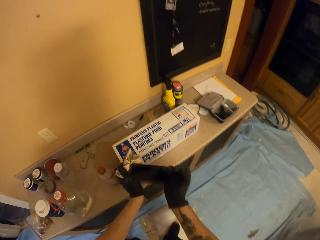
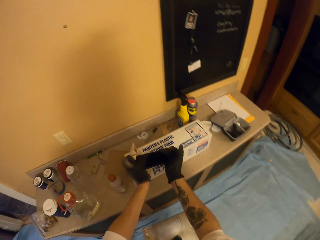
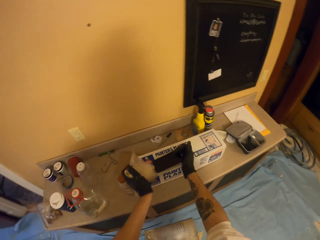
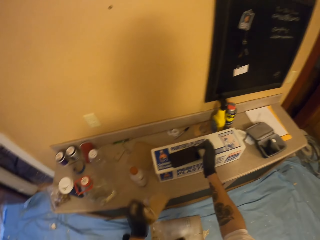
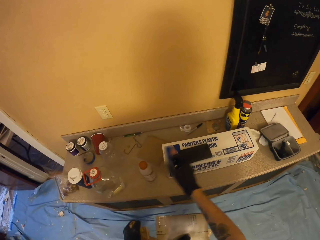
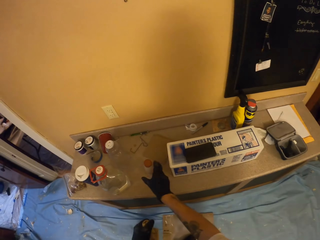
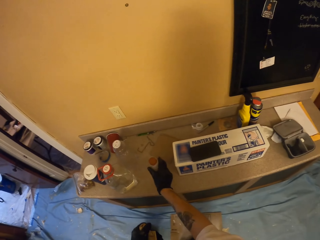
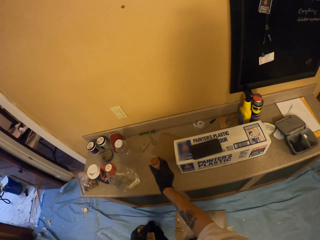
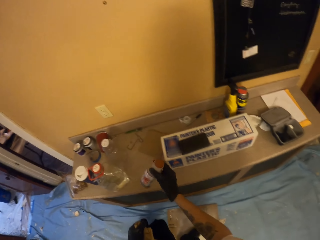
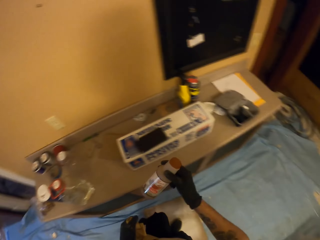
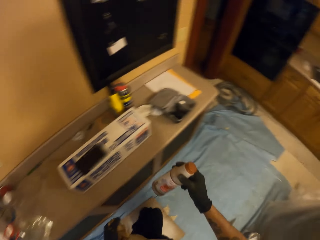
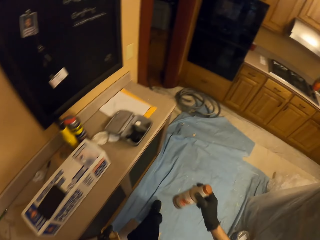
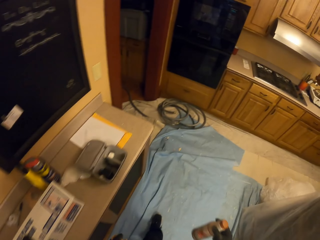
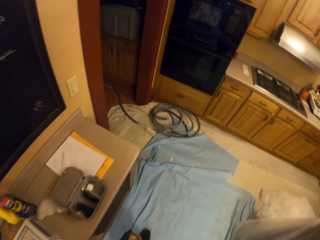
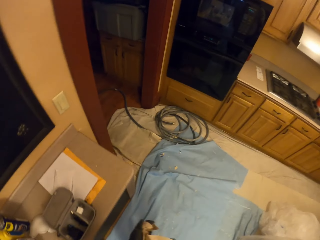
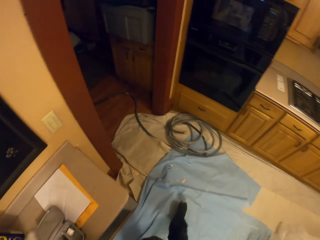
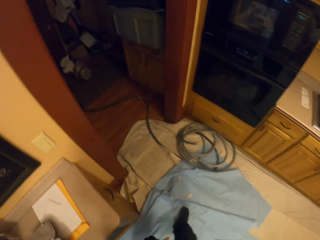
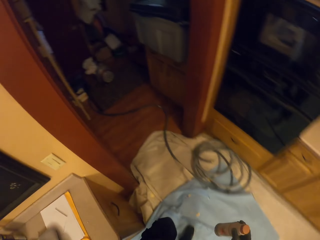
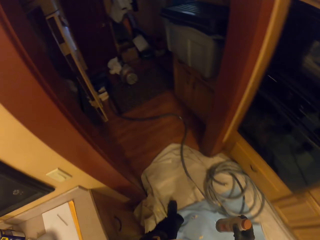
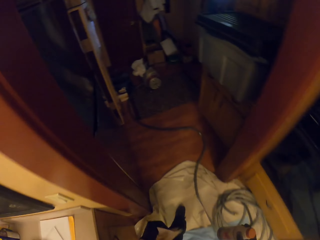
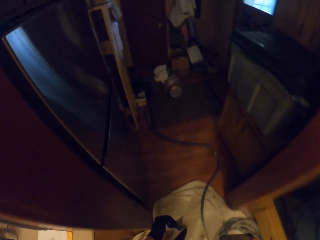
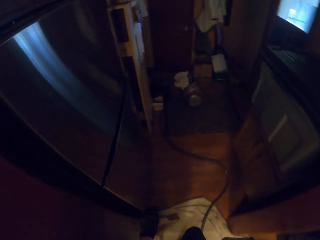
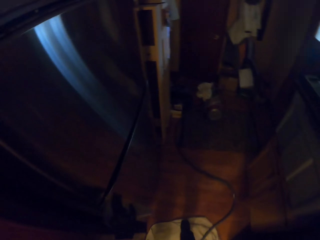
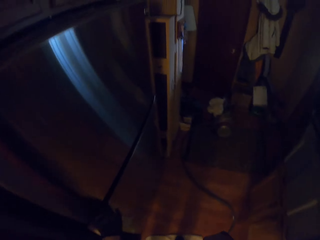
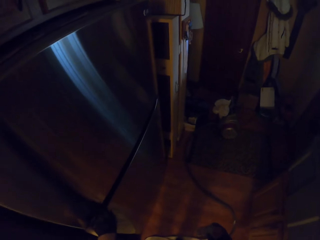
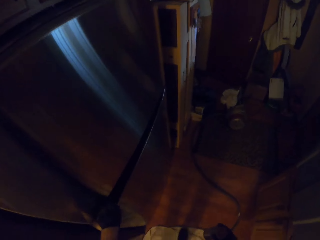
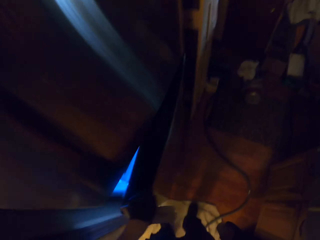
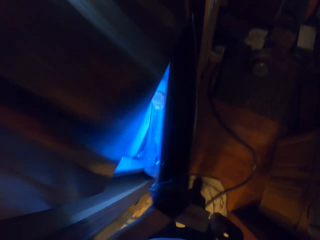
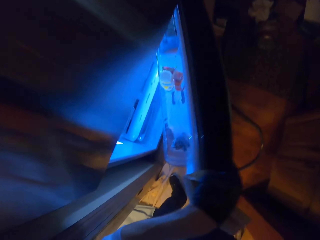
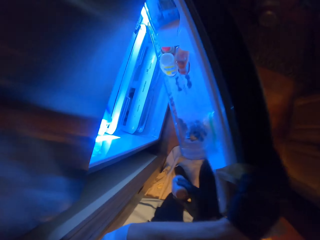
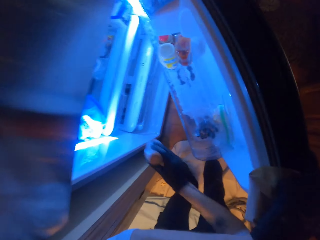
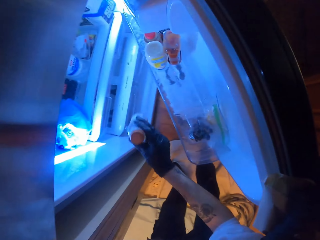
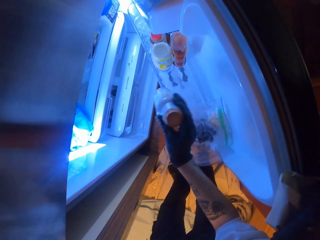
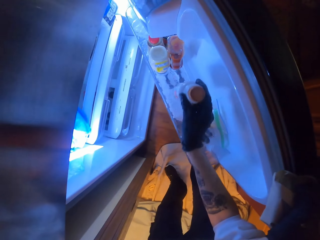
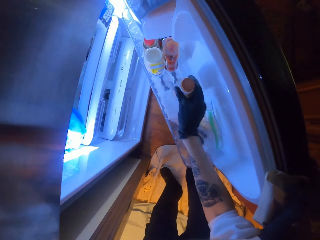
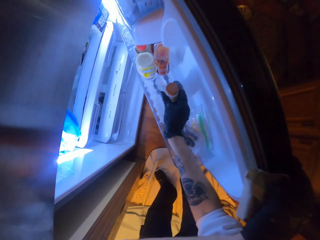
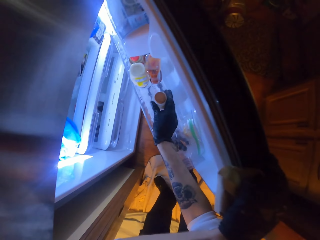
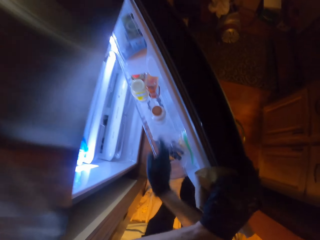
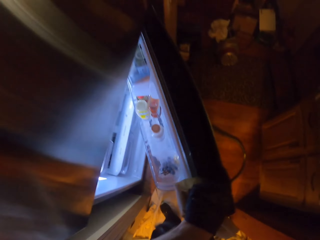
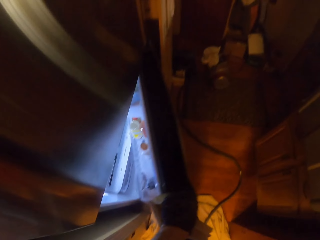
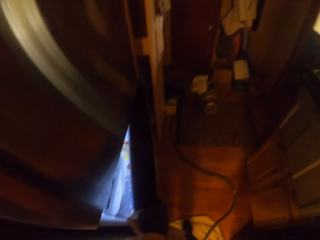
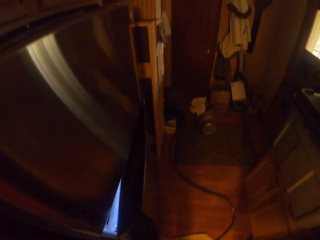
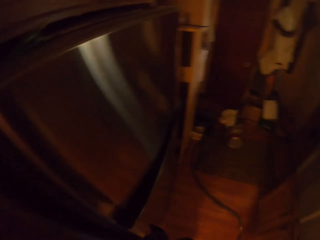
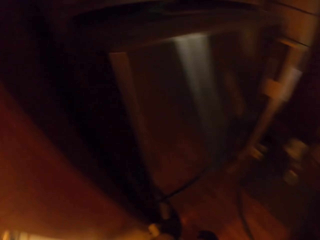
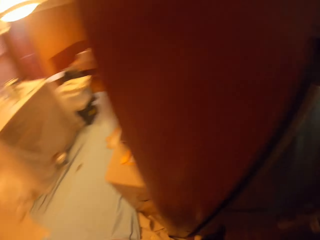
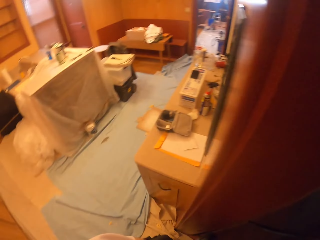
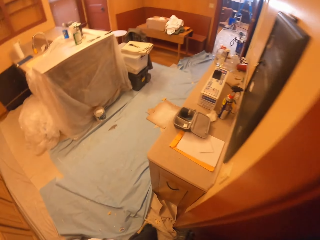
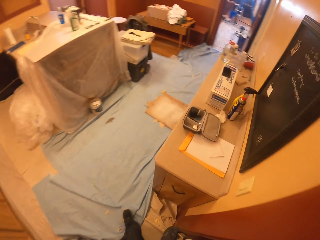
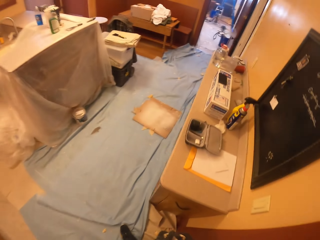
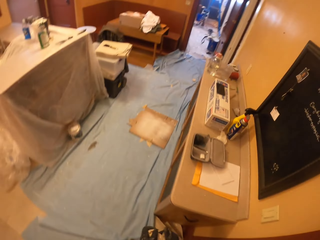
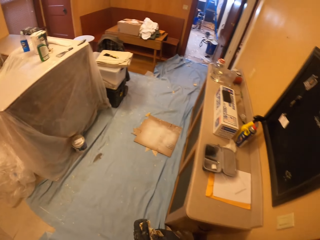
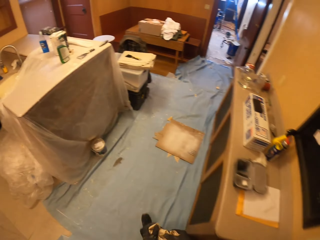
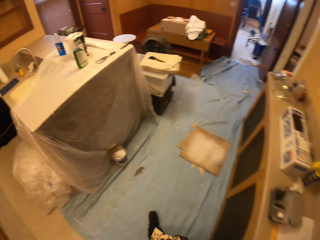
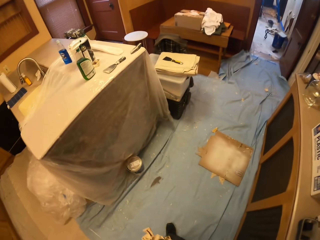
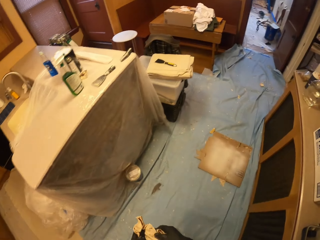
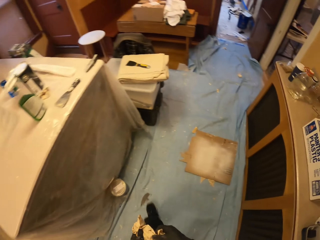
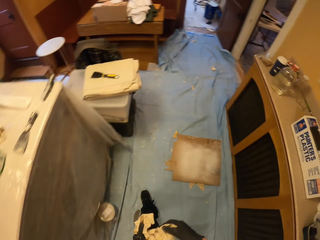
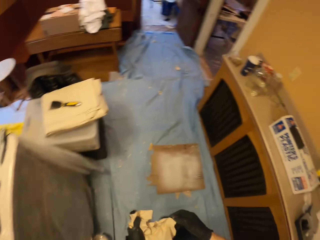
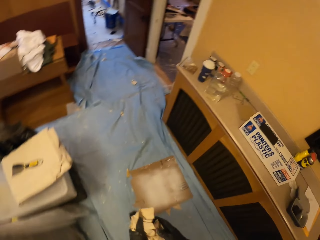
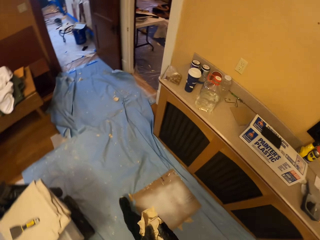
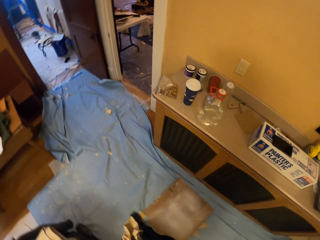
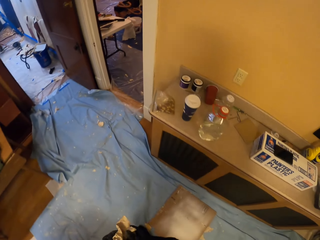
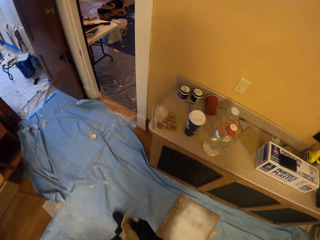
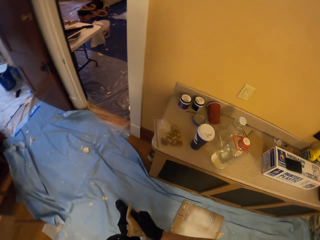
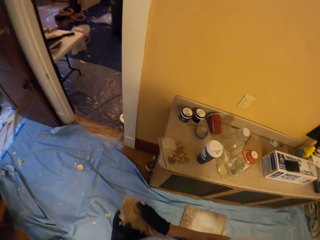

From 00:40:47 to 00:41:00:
The camera wearer puts down the phone on a box. They pick up a bottle, walk towards a fridge, open the fridge, put down the bottle in the fridge and close the fridge. They walk towards a table.

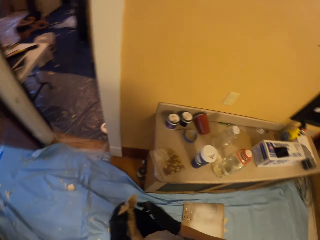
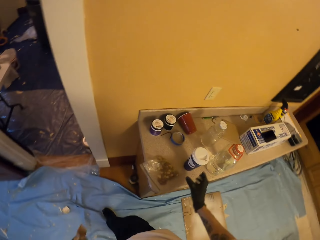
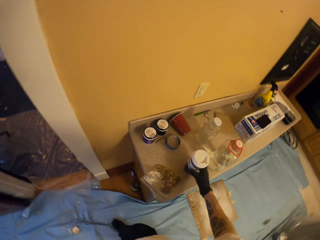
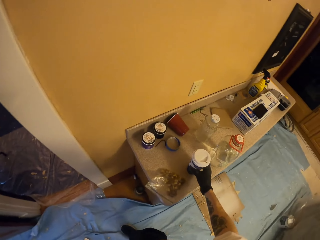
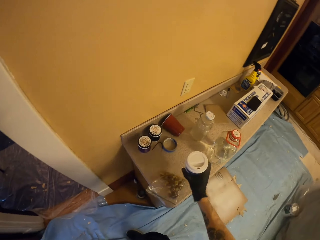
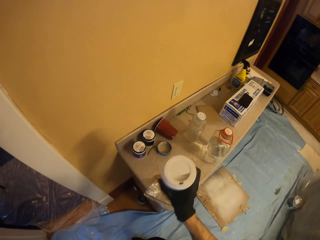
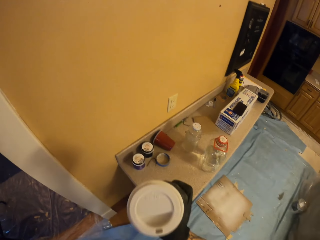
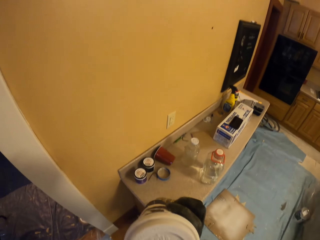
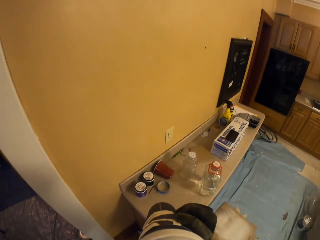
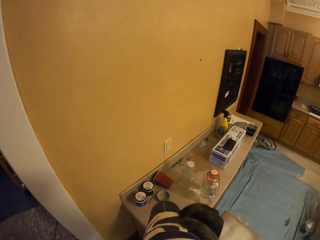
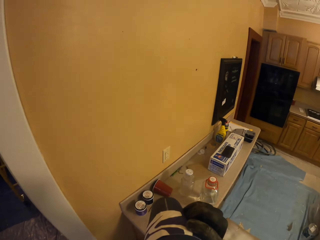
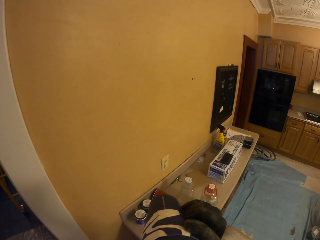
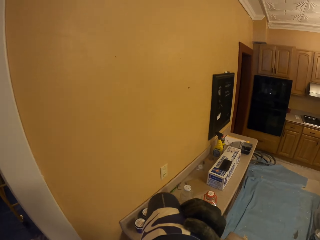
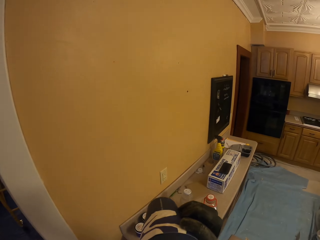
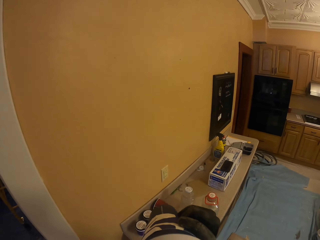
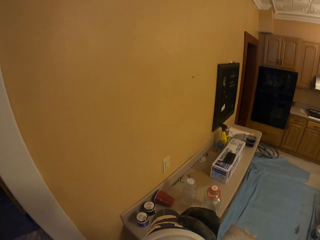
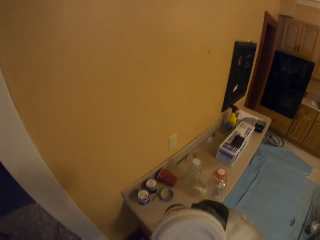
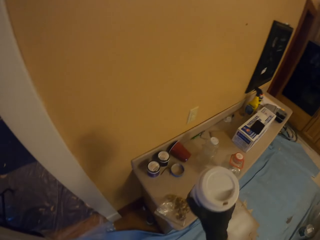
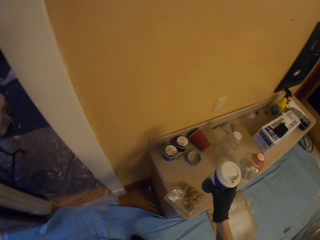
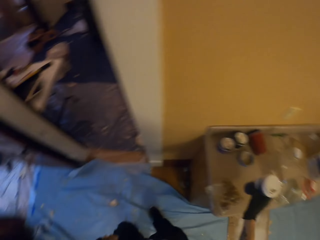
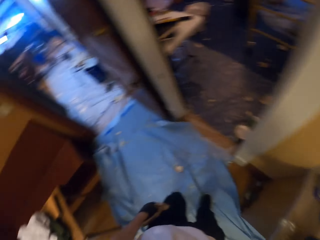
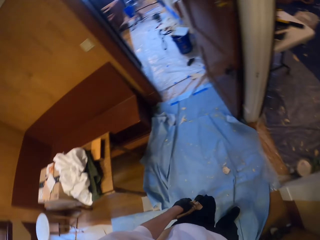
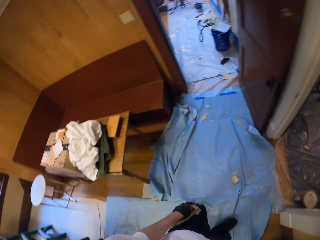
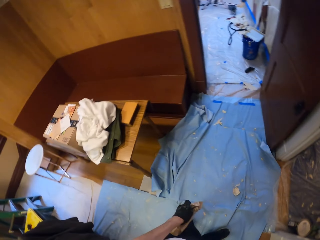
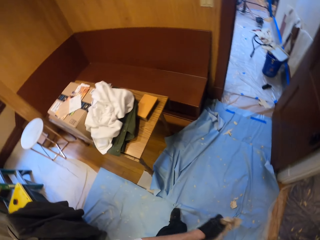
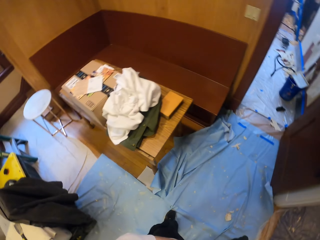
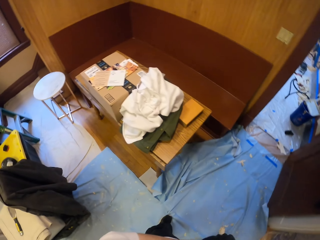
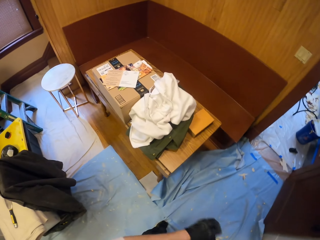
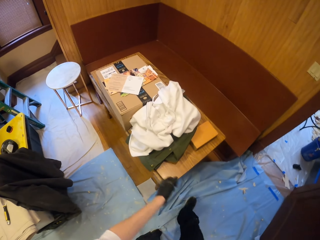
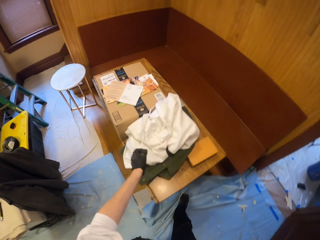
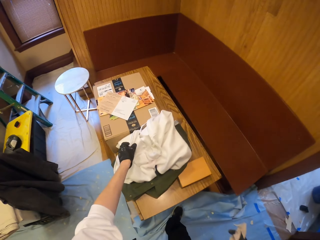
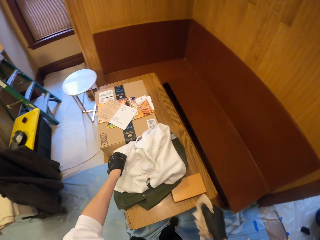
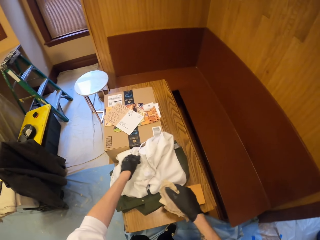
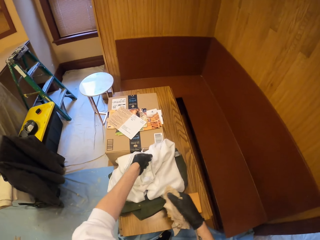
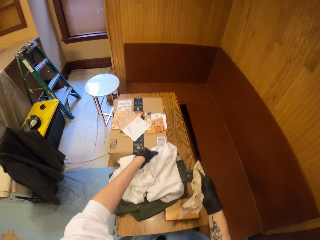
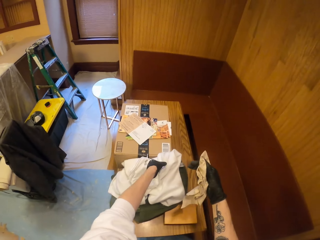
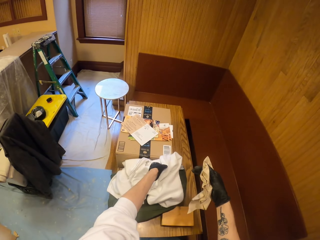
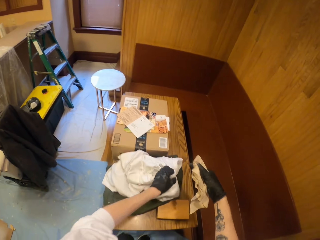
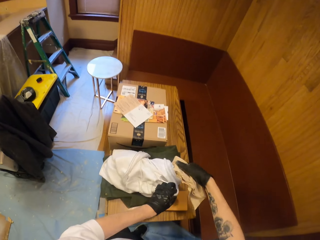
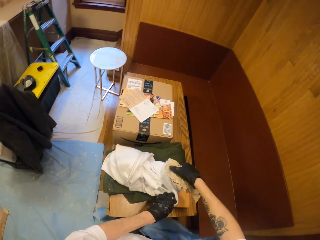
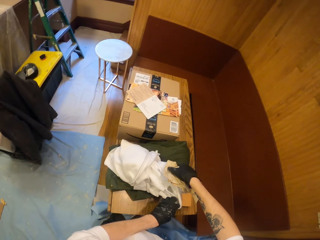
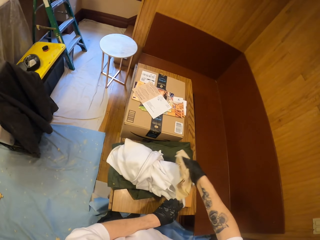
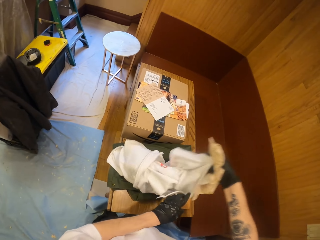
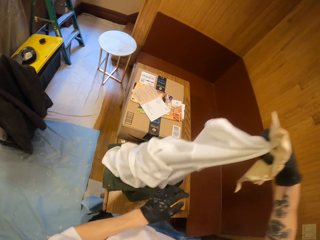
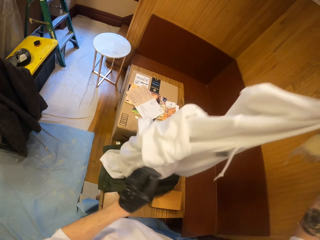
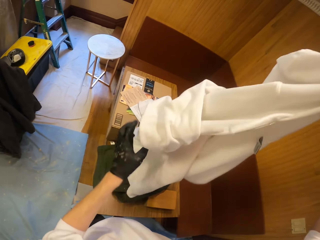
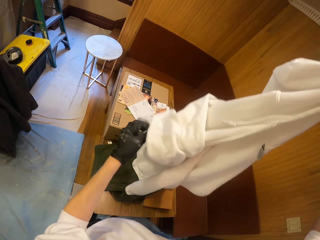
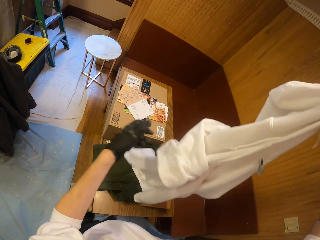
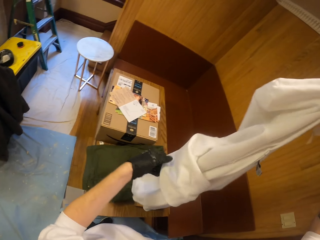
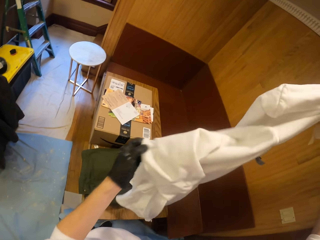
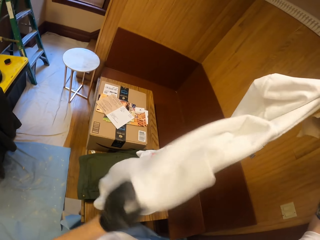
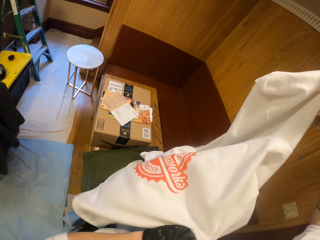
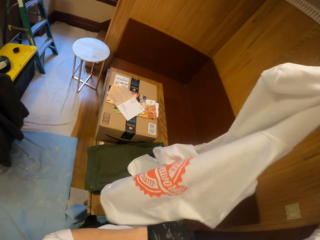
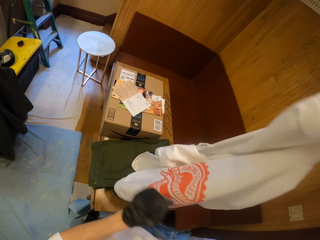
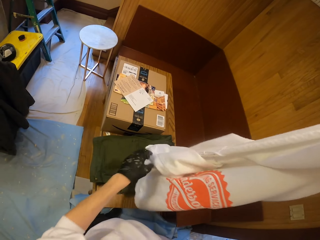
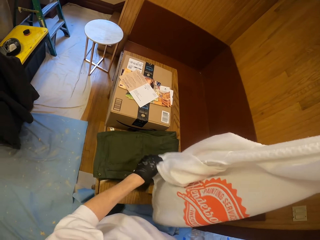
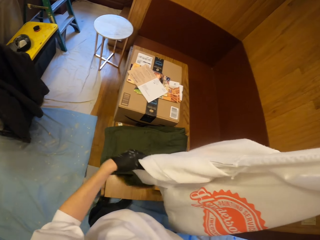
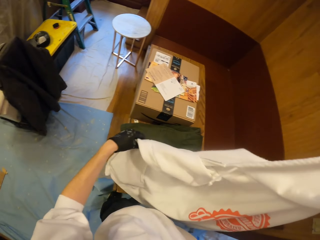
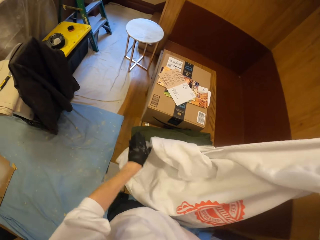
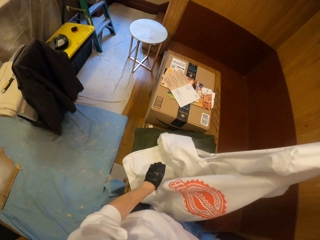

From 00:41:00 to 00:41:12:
The camera wearer picks up a coffee cup and drinks coffee or juice. They put down the coffee cup on a table. They look around. They switch a hand towel to the other hand. They move a hoodie with a hand, pick up the hoodie with the other hand and hold the hoodie with hands.
